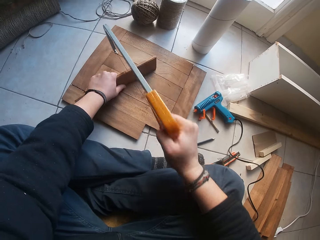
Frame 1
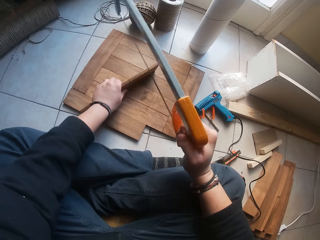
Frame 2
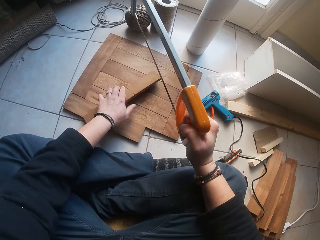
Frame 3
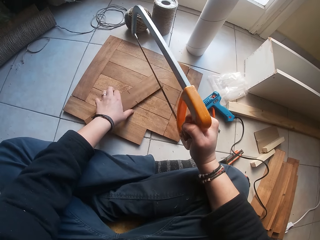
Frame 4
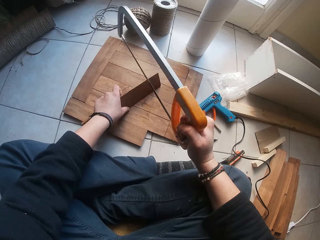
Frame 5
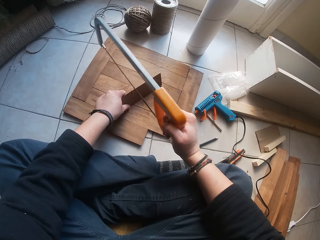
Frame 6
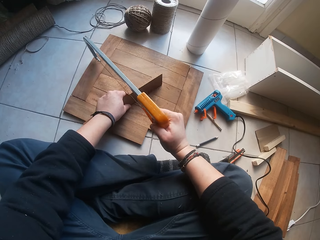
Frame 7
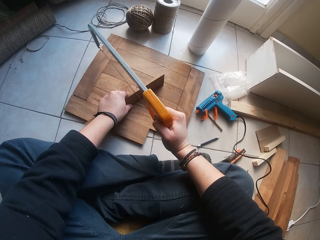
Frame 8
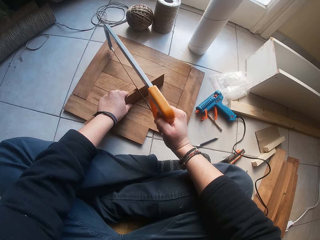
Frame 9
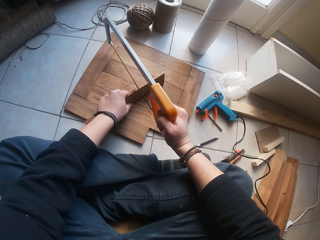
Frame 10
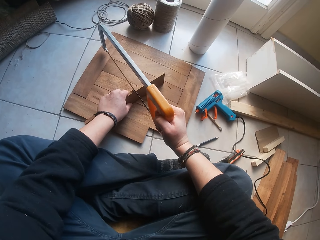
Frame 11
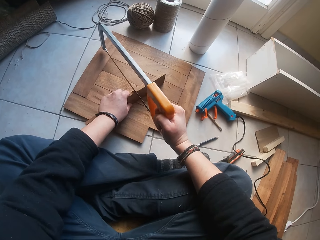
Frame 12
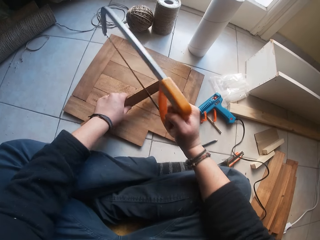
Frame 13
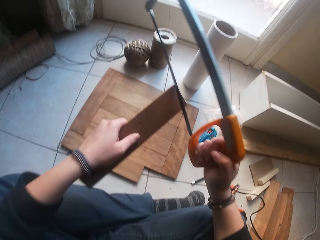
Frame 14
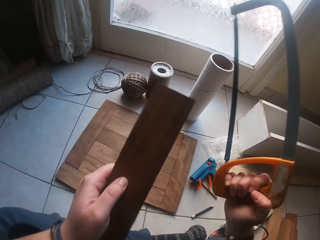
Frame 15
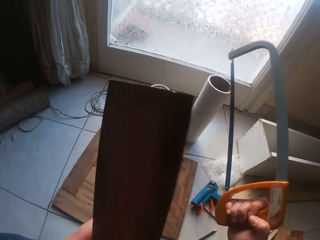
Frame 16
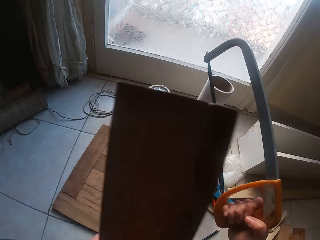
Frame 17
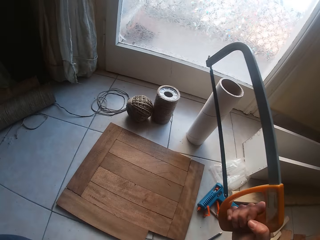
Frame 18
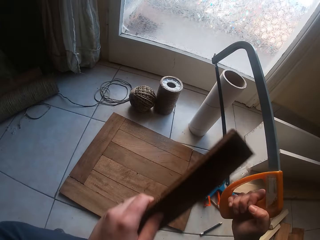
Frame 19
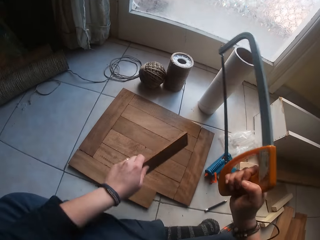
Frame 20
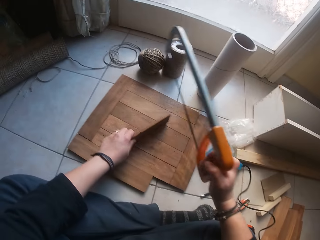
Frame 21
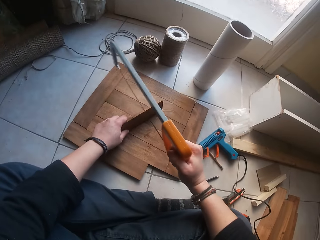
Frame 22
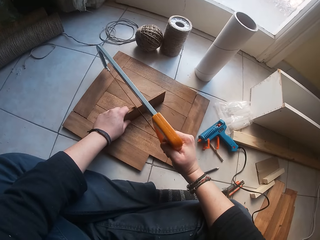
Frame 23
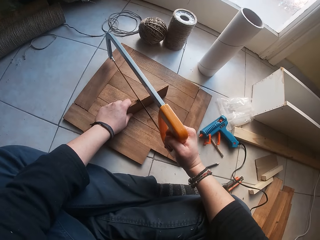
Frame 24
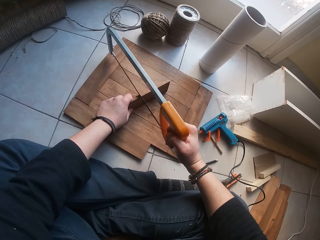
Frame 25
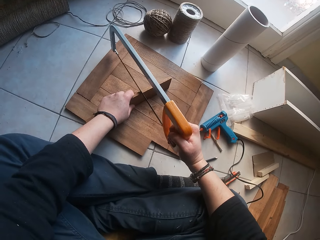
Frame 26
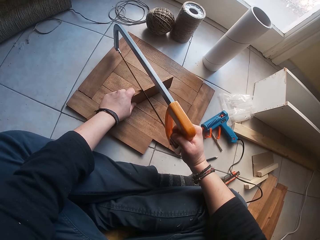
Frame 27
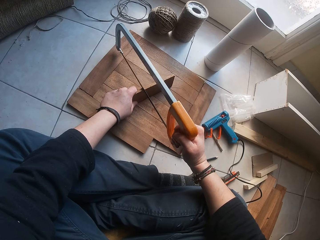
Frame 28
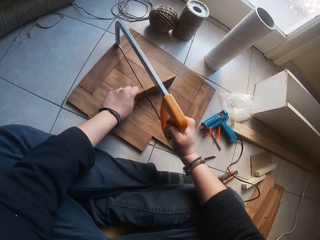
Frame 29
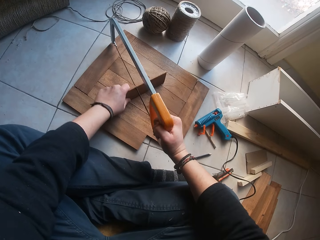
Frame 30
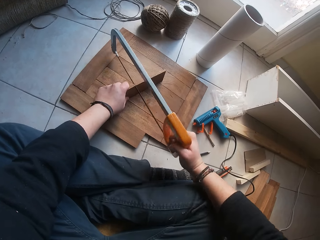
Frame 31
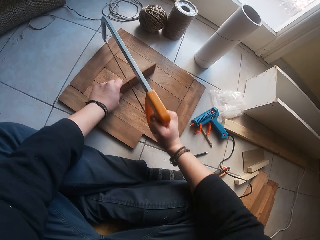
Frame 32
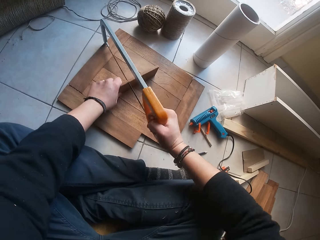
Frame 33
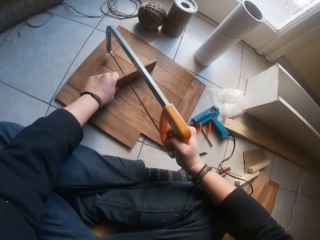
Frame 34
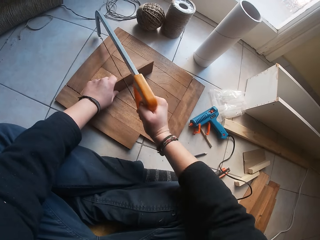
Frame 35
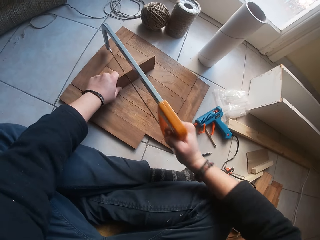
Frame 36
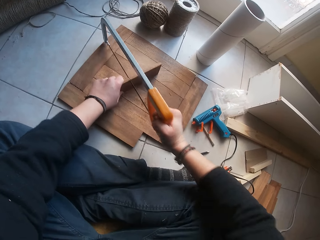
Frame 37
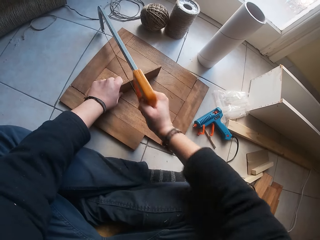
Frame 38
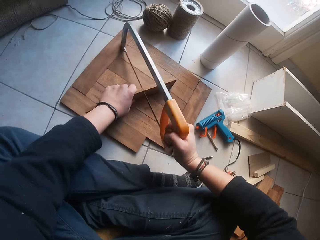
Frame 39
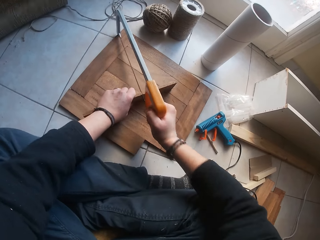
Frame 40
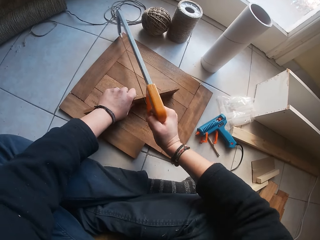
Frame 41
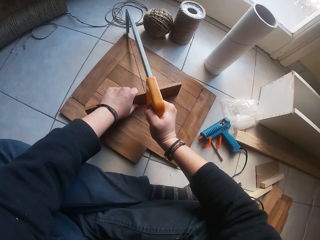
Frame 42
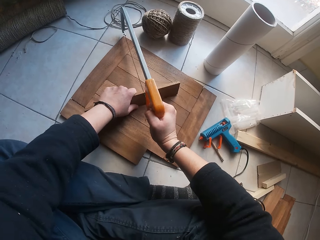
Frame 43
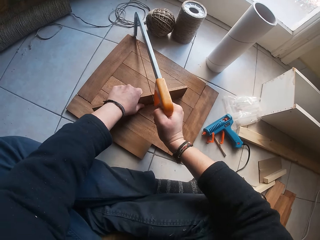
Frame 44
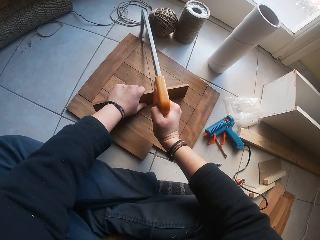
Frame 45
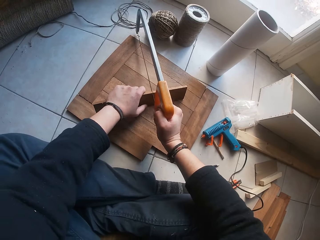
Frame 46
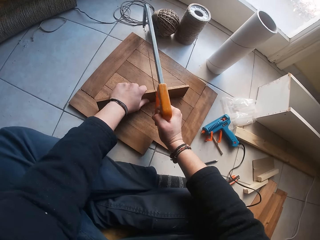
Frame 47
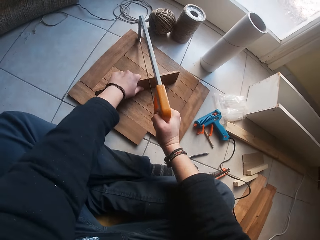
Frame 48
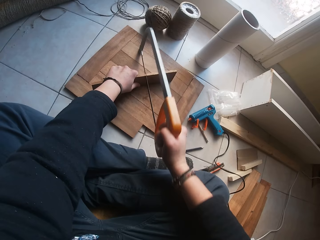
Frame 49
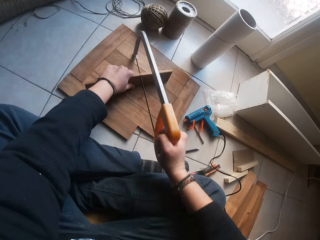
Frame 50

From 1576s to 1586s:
The camera wearer lifts up the saw. He turns the piece of wood. He places the saw on the piece of wood. He lifts both the piece of wood and the saw from the decking board with his left hand. He places the plank on the decking board with his left hand. He lowers the piece of wood. He cuts the plank on the decking board with the saw in his right hand. He places the saw on the piece of wood.

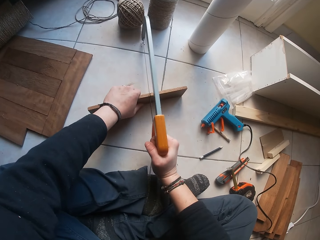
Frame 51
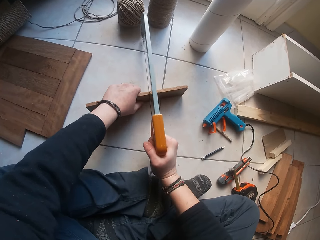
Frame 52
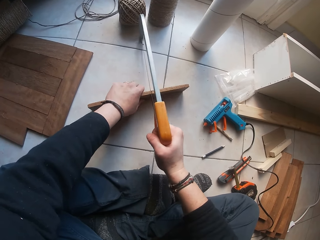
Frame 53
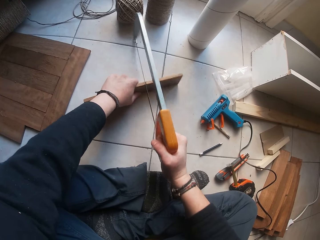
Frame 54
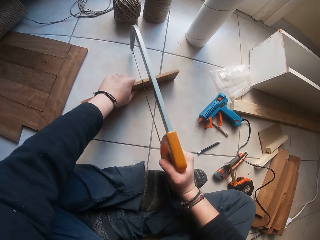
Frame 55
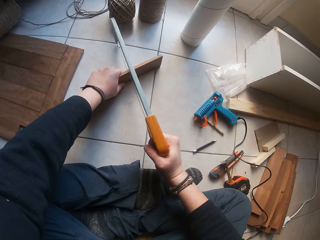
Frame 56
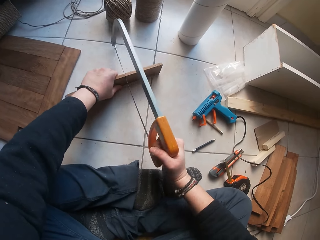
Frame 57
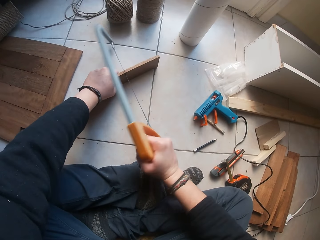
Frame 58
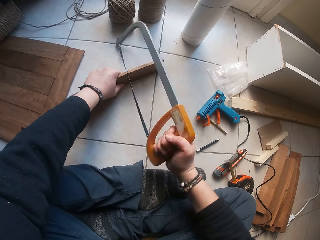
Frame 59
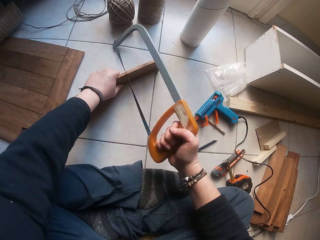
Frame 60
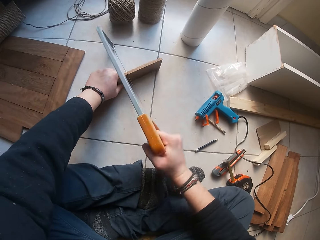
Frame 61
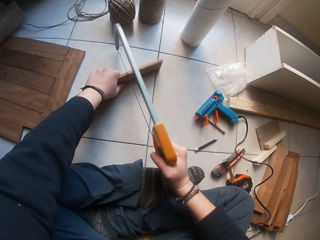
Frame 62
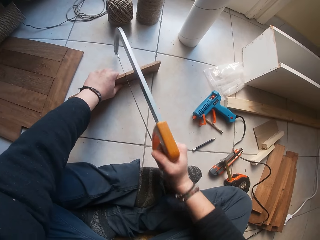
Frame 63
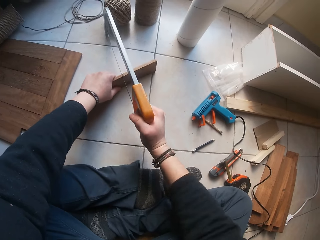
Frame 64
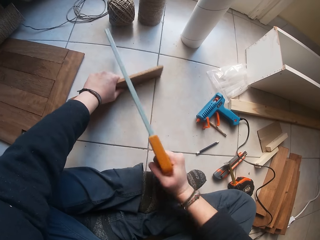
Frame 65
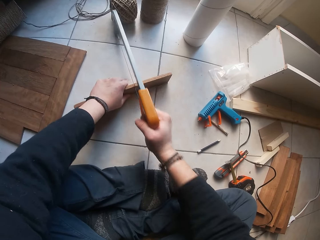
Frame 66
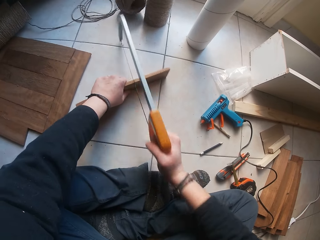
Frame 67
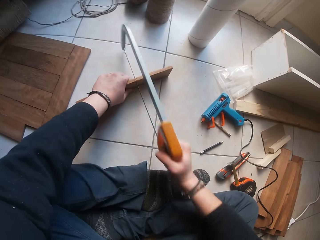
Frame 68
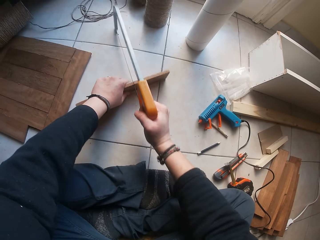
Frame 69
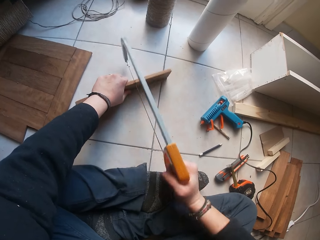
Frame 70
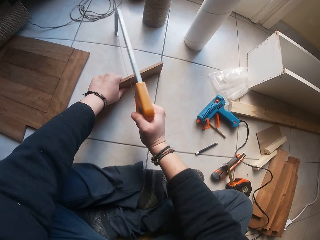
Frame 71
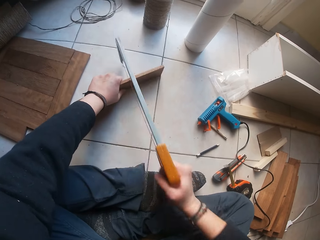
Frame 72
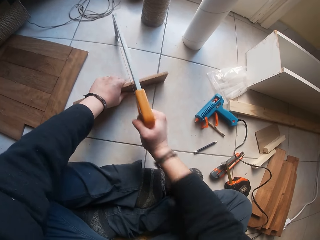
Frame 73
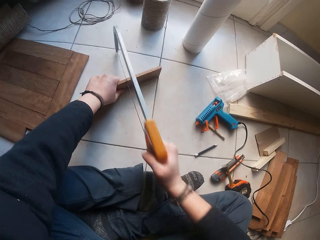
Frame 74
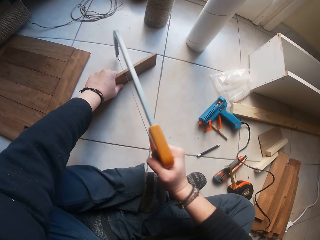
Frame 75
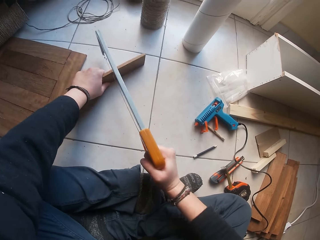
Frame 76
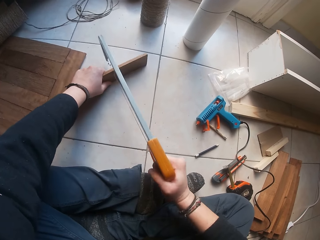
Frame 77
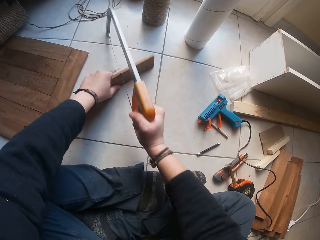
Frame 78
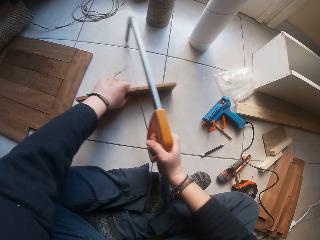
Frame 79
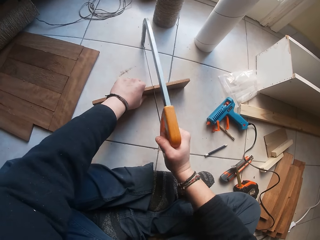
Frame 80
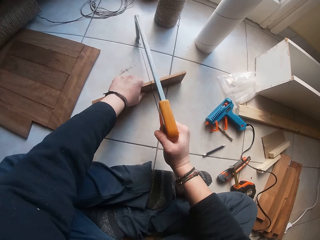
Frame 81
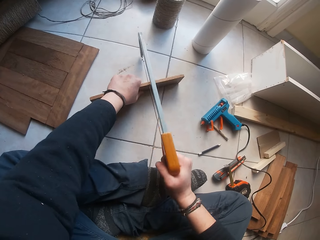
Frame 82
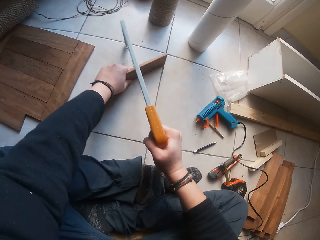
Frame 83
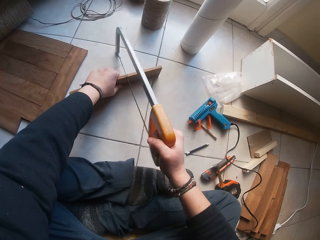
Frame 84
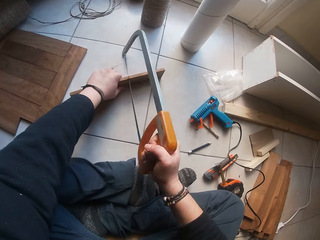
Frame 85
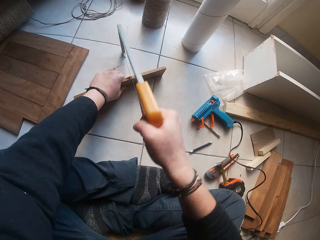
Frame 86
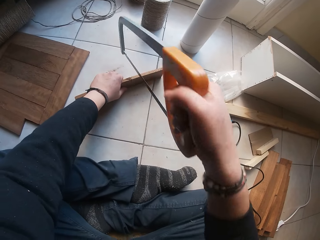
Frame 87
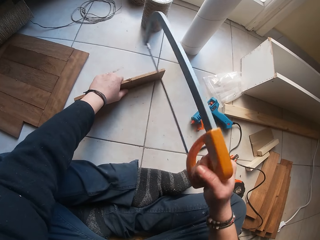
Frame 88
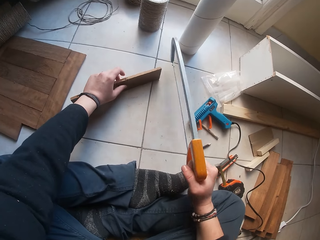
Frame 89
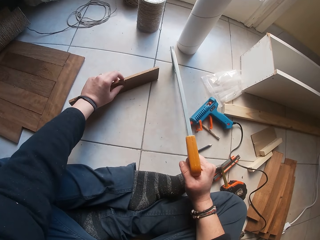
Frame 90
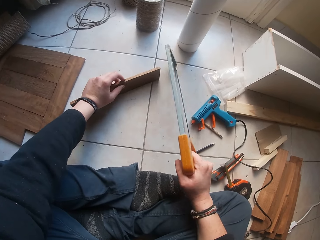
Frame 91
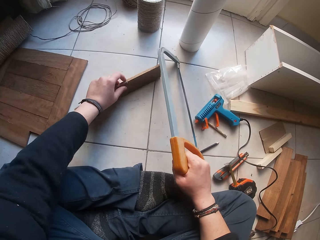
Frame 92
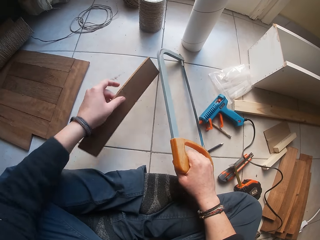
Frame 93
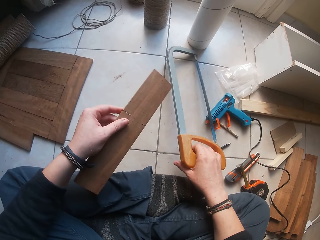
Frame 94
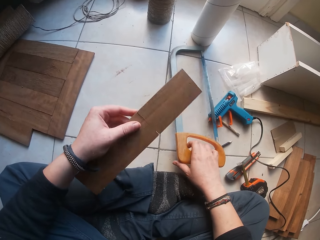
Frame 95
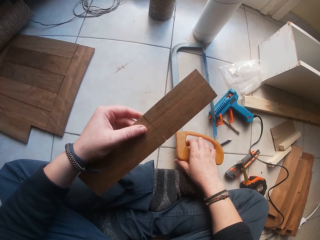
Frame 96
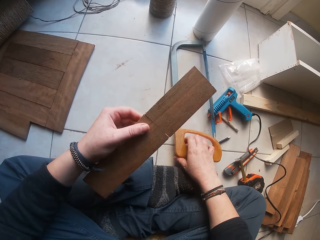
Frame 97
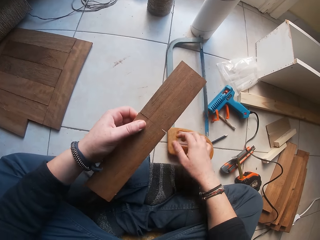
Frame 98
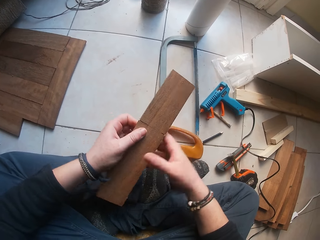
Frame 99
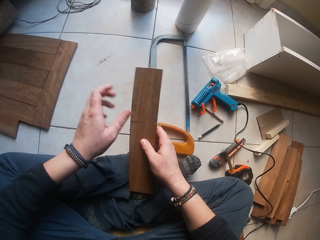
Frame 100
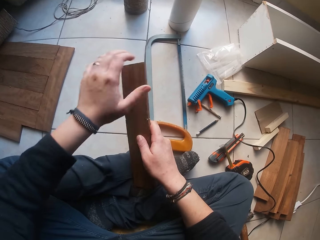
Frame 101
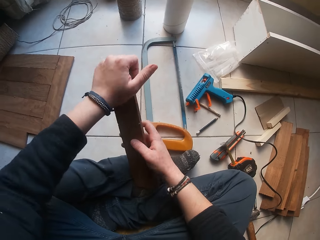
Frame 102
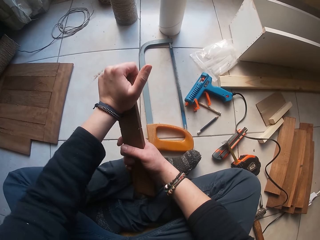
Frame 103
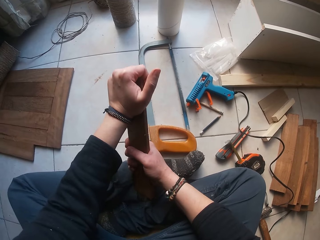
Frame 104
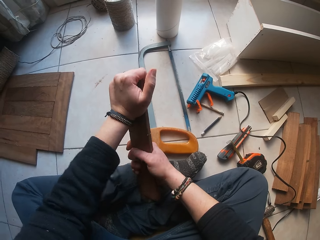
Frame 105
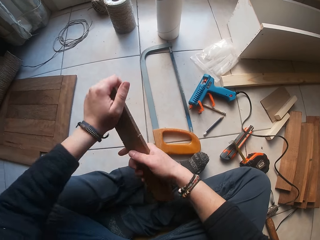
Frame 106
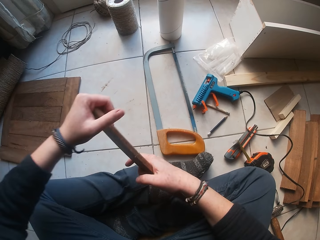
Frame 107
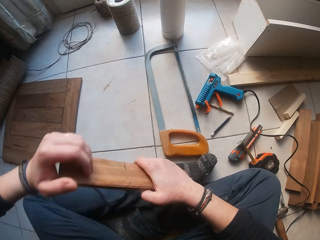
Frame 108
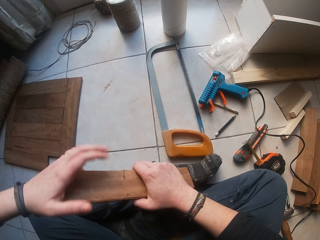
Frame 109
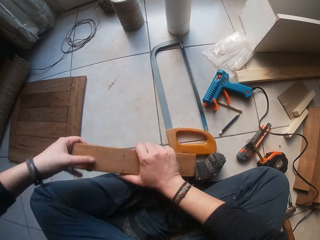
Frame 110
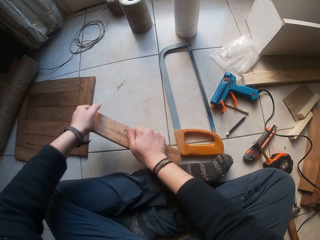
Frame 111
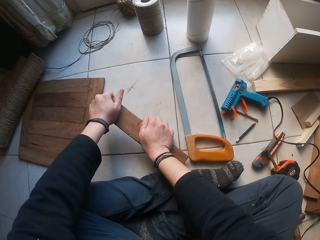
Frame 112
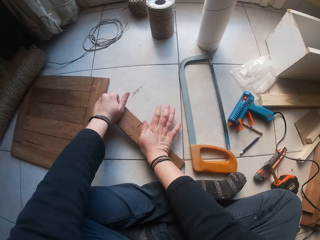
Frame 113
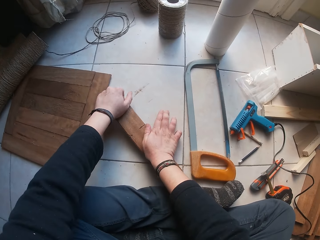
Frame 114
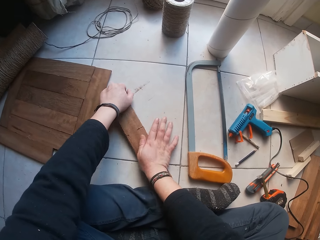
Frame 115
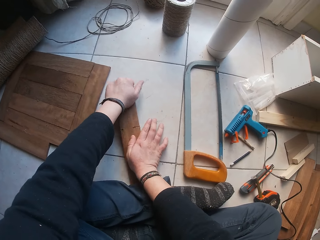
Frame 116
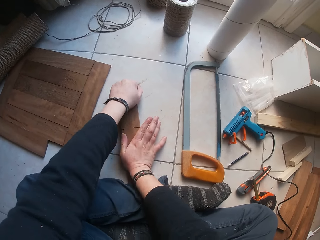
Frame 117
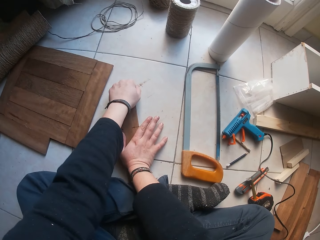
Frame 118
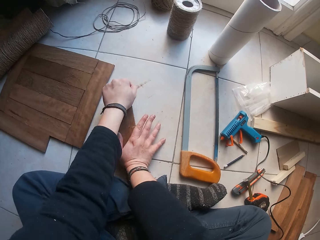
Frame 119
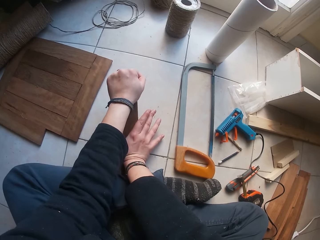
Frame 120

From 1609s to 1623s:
The camera wearer twists the saw in the piece of wood. He cuts the piece of wood with the saw, lifts the saw and picks the plank from the floor with his left hand. He lays the saw on the floor with his right hand. He bends the plank with both hands. He holds the piece of wood with both hands. He tries to break the piece of wood using his hands. He lays one side of the plank on the floor with both hands. He bends the plank on the floor with both hands.
